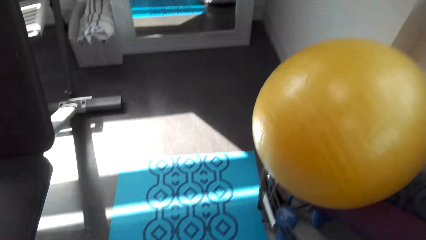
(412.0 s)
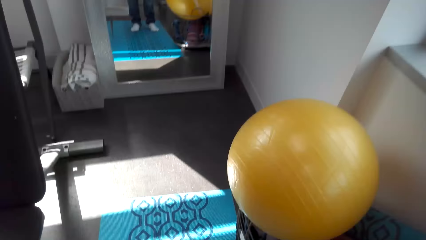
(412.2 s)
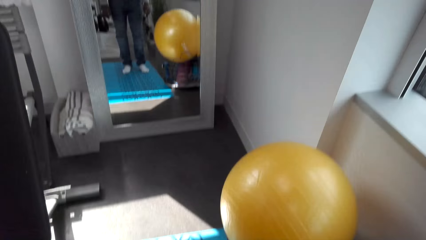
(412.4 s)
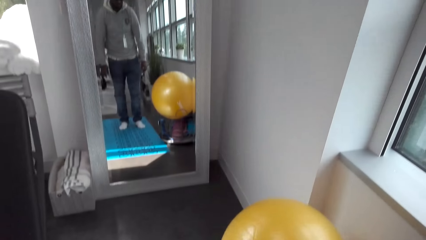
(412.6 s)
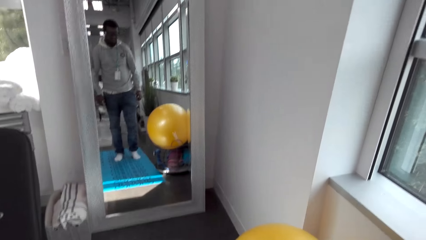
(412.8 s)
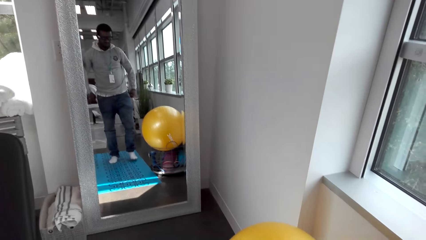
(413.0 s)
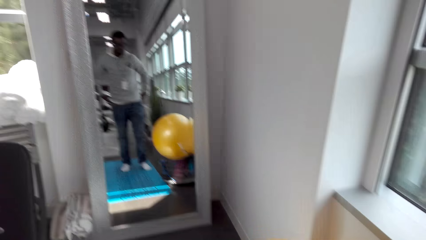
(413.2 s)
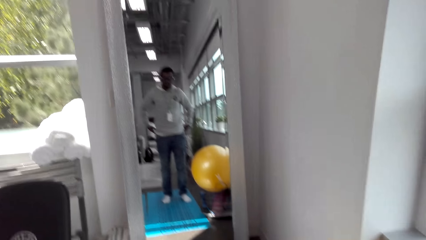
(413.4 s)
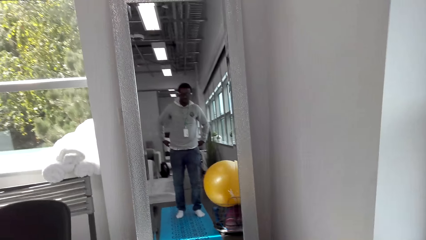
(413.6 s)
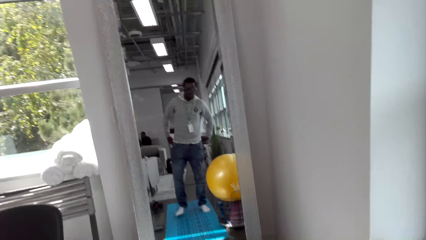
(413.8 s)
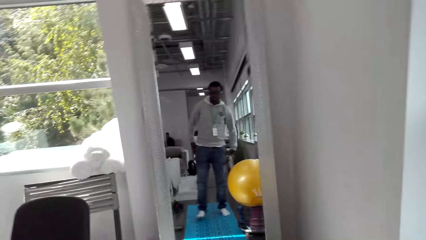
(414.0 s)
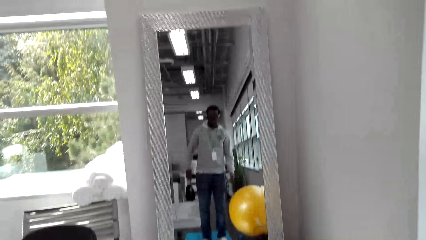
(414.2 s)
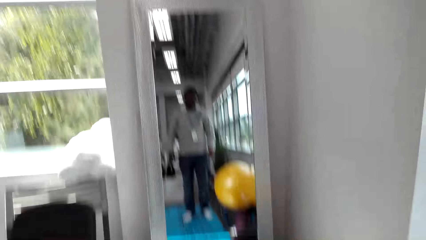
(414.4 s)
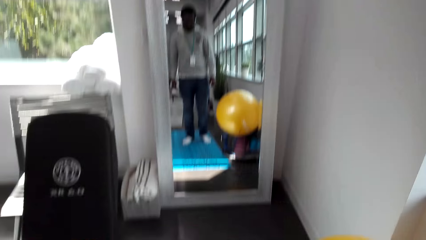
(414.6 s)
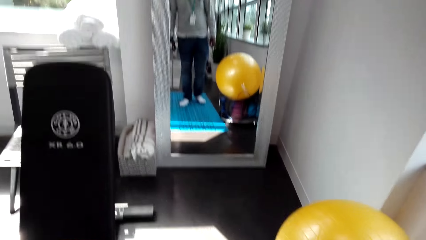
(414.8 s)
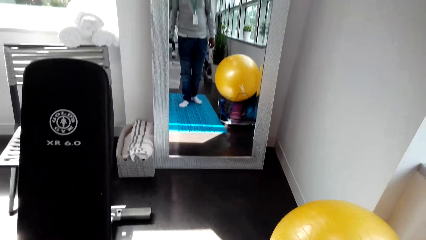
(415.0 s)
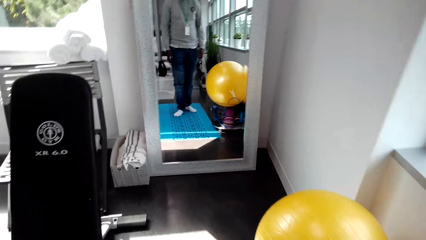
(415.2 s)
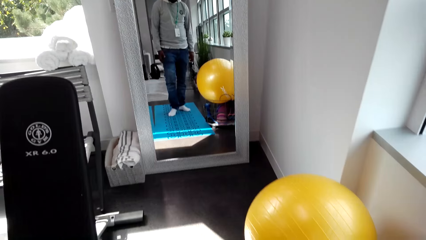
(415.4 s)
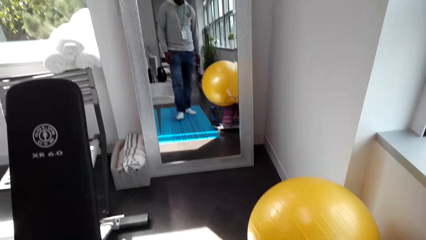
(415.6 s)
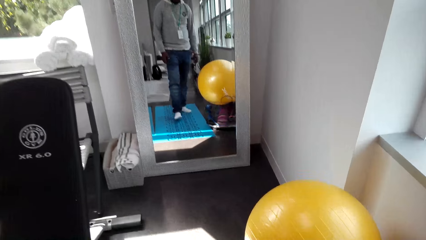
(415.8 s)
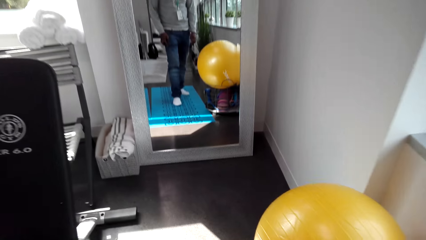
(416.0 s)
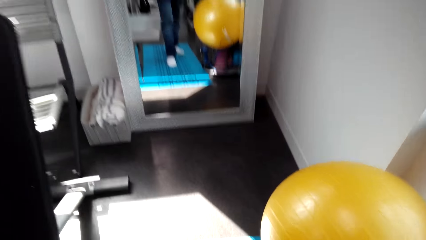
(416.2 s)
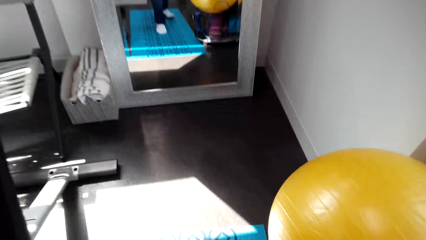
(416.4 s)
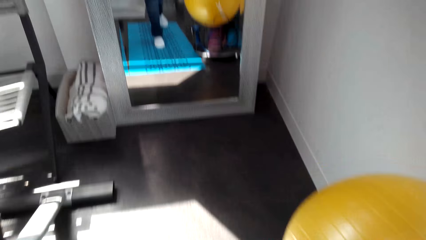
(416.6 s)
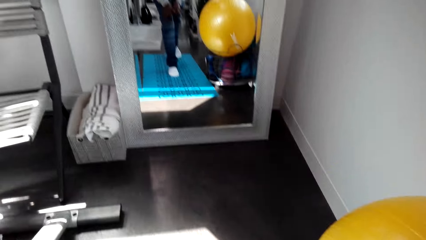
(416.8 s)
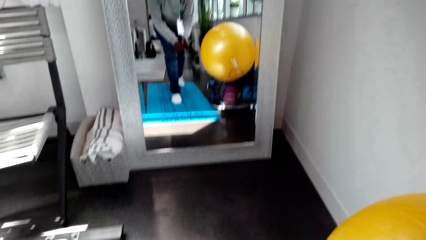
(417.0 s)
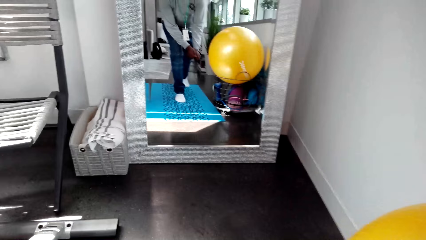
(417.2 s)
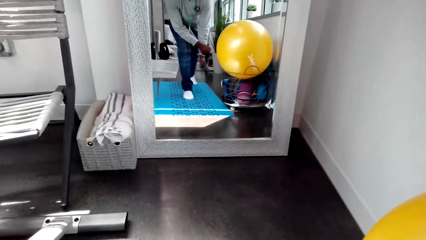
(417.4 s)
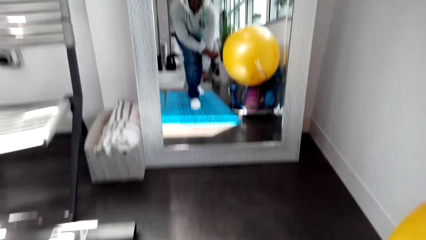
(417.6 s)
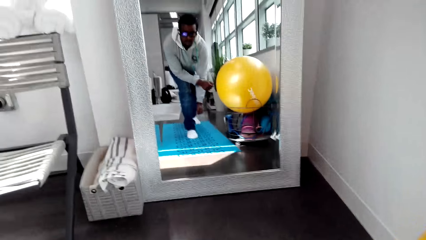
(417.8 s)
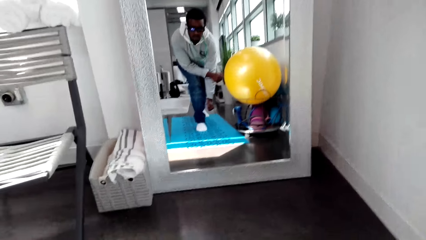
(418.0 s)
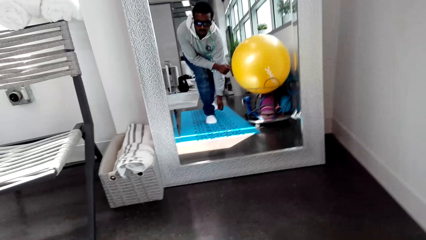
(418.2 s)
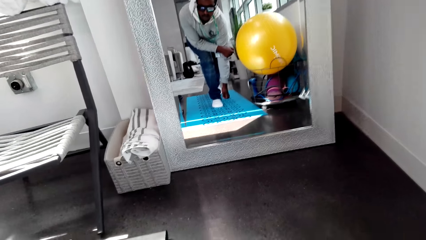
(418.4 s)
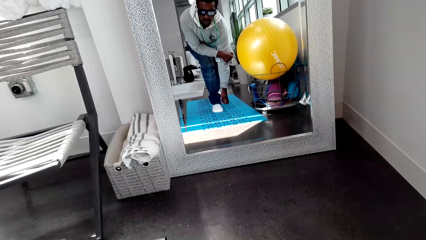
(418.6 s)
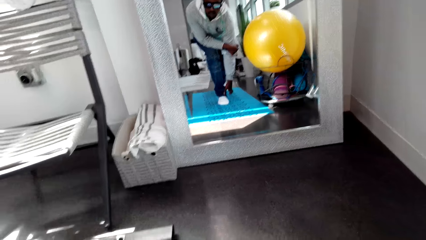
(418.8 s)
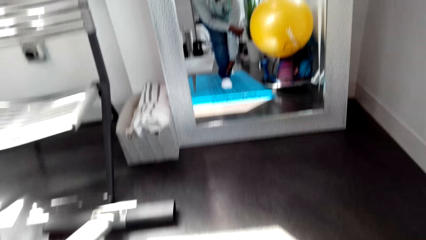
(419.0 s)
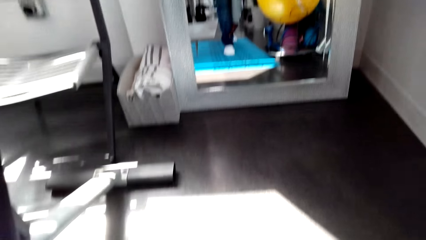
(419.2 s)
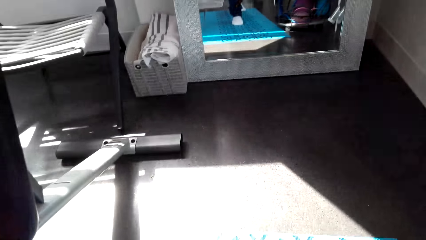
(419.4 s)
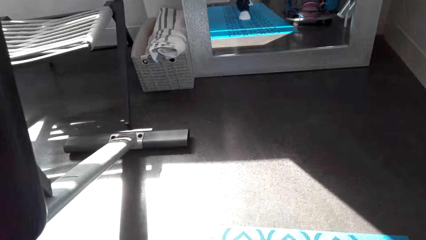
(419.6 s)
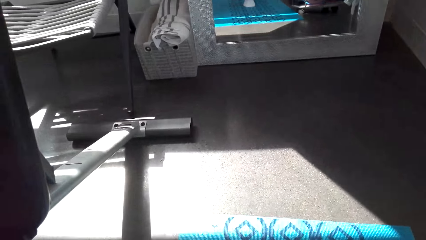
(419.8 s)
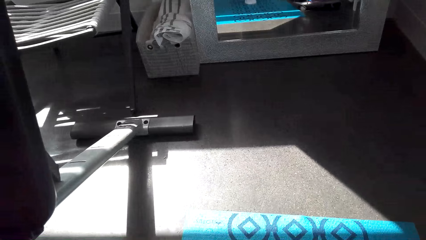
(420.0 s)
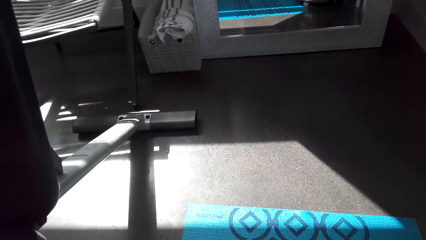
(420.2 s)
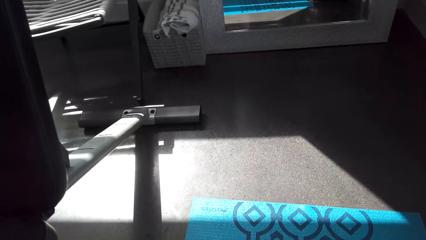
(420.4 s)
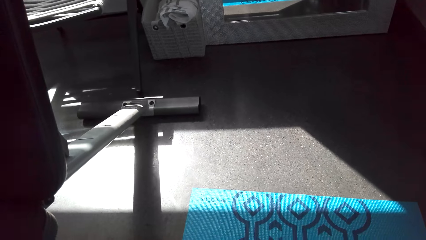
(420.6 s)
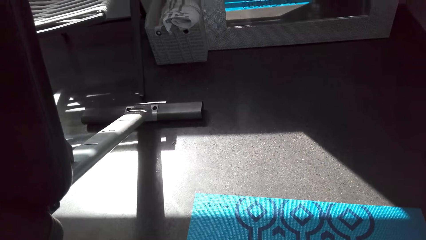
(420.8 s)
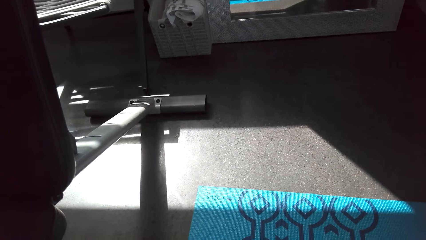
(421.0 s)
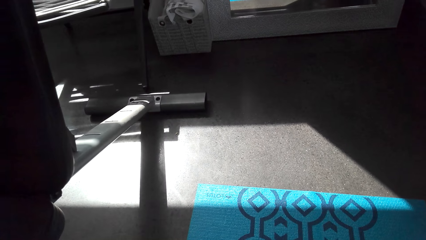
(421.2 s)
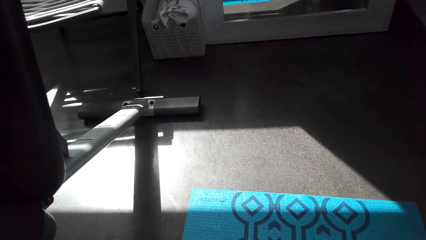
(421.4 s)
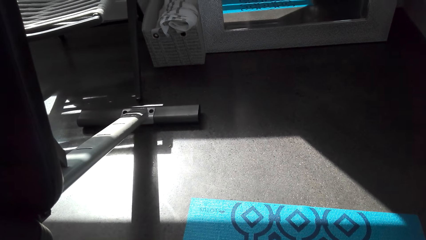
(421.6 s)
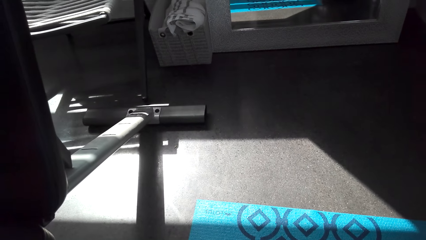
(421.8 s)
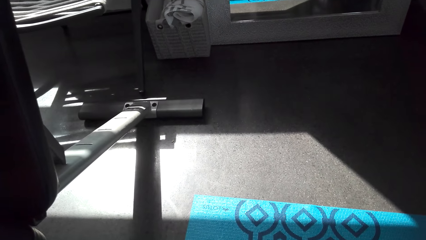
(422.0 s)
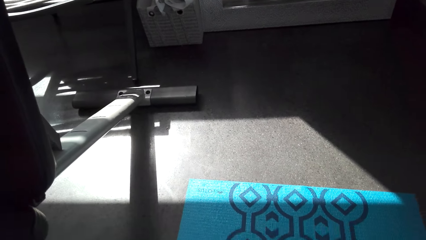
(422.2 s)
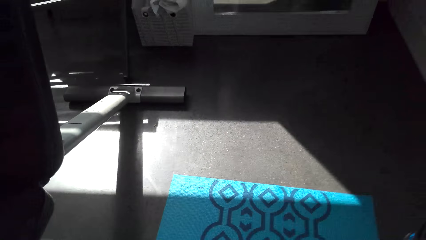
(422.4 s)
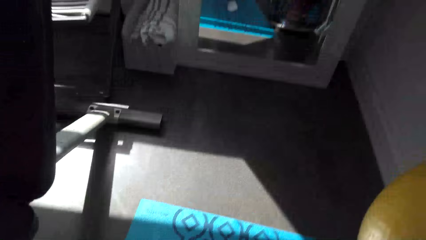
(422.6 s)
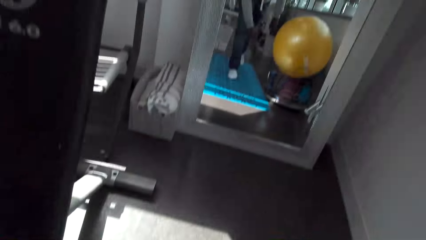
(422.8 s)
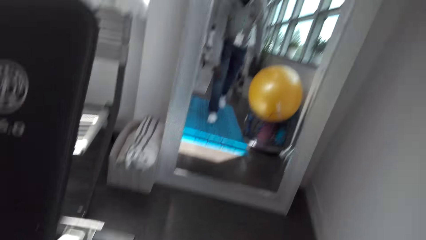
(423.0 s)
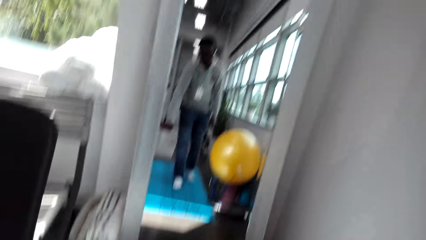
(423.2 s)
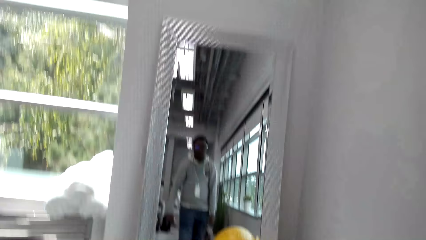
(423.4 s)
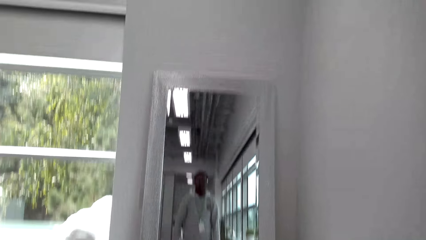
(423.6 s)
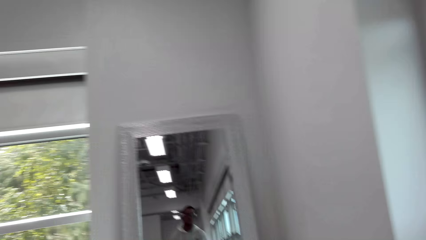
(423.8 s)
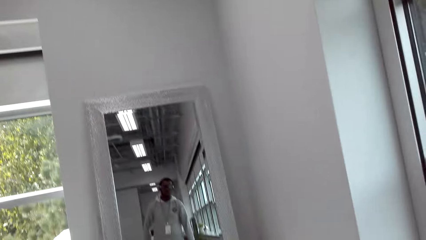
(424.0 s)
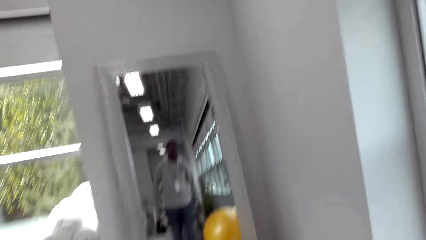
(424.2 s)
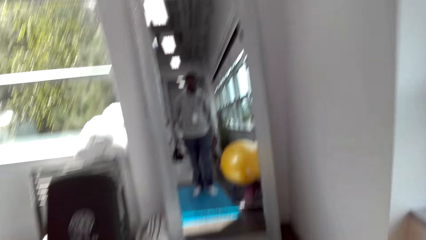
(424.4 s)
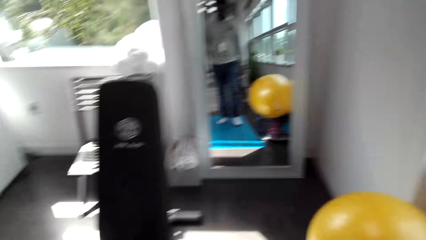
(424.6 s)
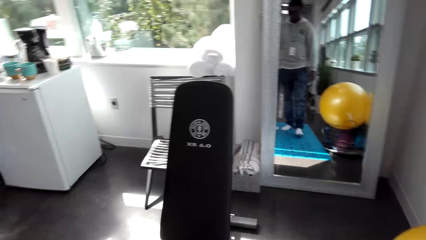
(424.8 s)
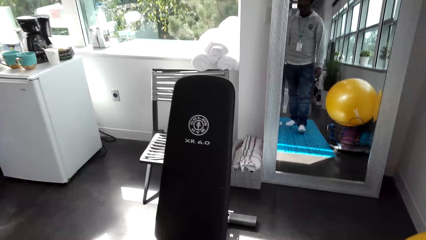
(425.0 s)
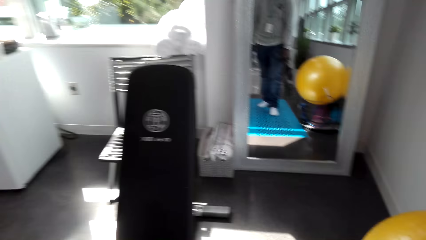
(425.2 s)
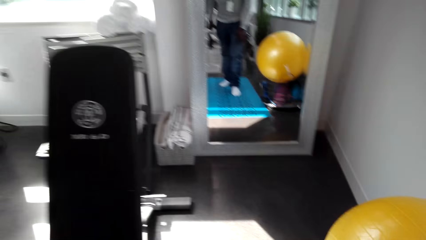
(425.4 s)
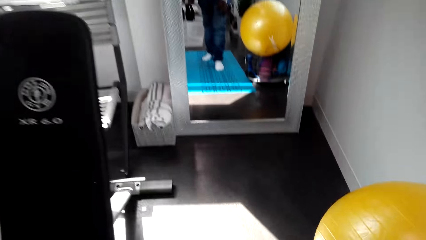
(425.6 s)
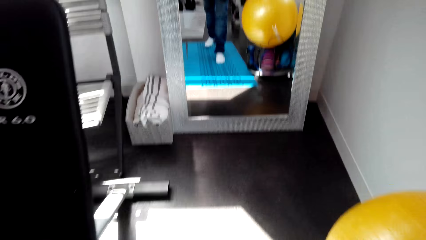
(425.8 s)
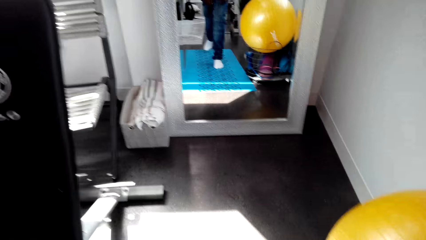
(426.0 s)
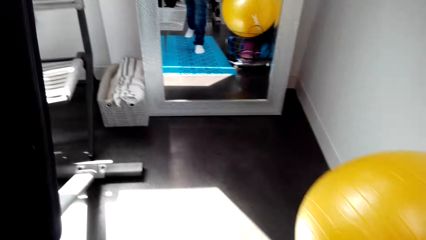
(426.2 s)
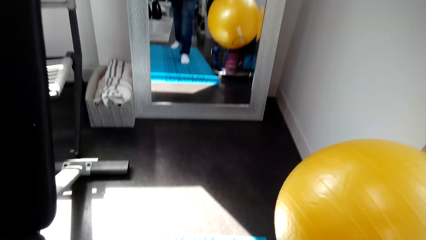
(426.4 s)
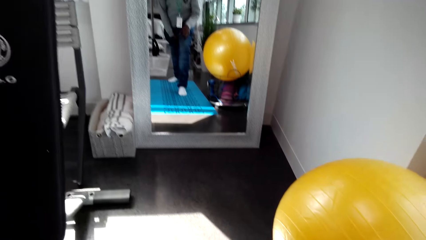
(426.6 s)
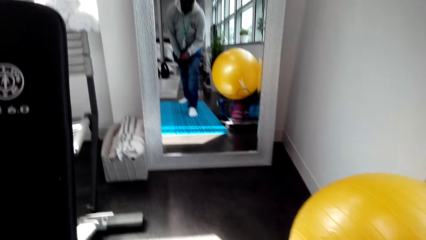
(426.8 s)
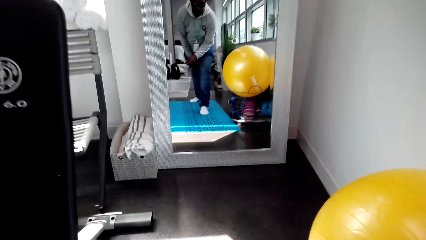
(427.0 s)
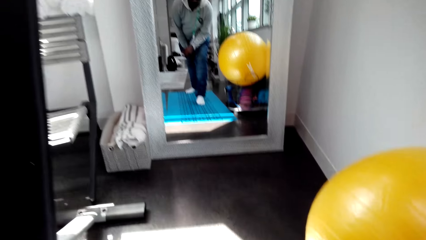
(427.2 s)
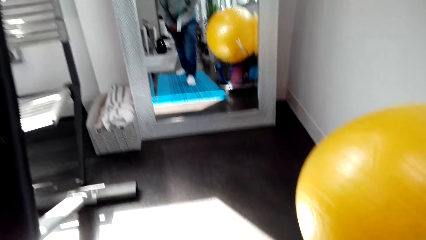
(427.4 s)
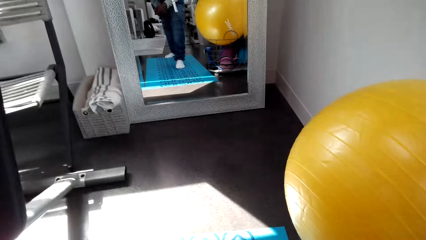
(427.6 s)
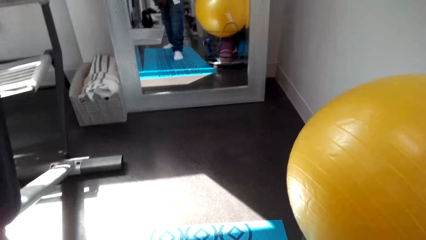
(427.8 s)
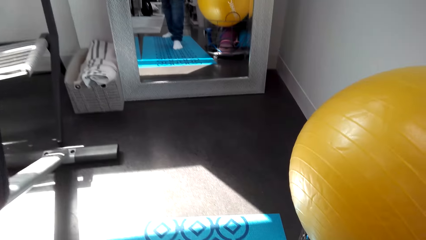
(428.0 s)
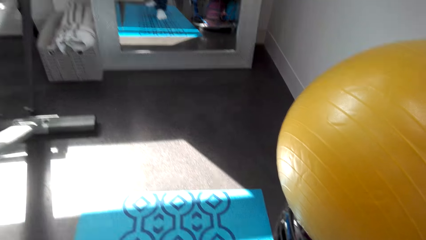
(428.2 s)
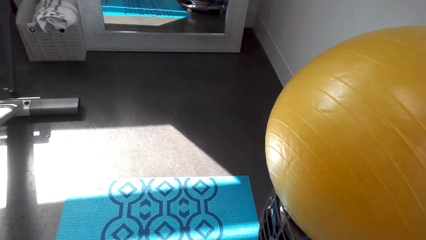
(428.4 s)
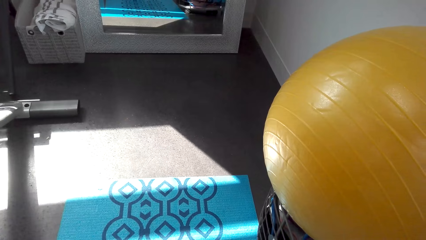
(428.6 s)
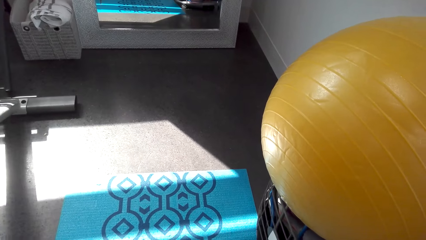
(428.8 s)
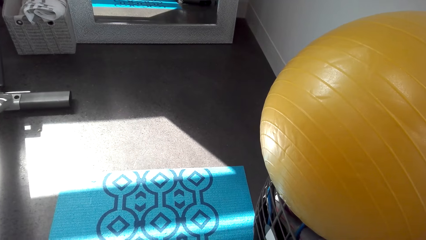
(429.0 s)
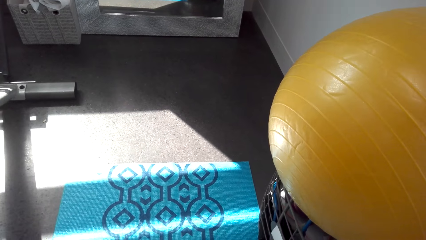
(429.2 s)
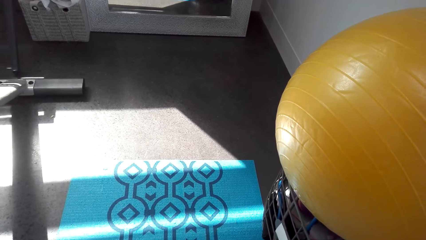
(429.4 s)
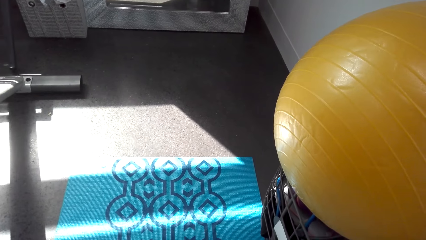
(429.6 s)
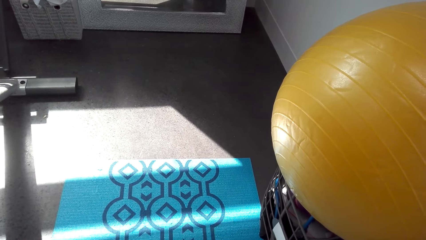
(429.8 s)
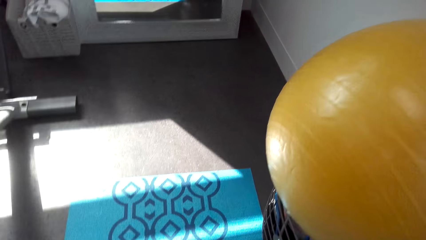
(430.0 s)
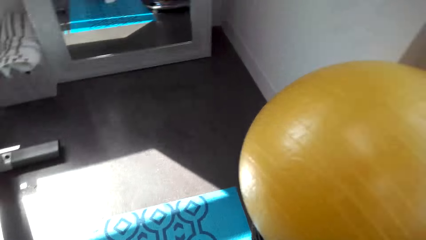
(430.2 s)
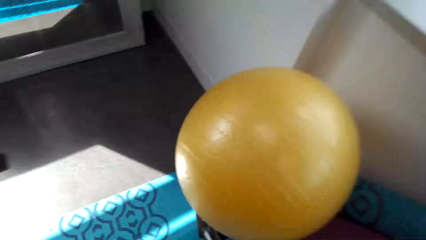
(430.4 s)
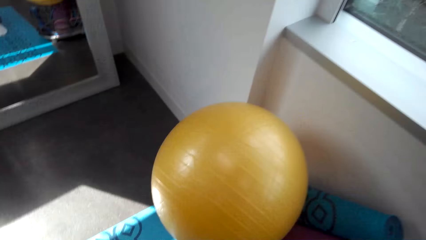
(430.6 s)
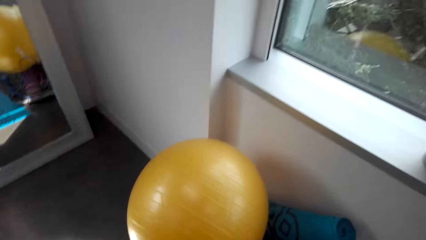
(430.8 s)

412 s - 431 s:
The camera wearer adjusts posture. They turn around the room. They exercise on the floor. They adjust posture. They exercise on the floor.
